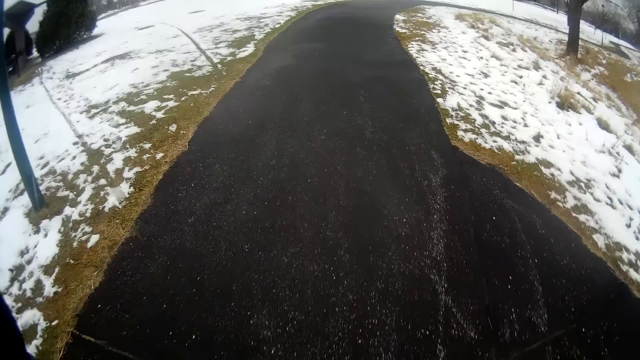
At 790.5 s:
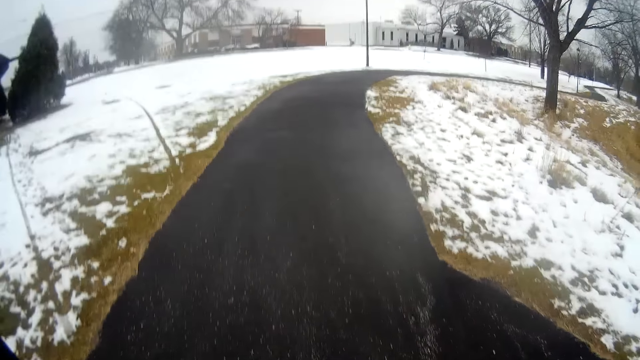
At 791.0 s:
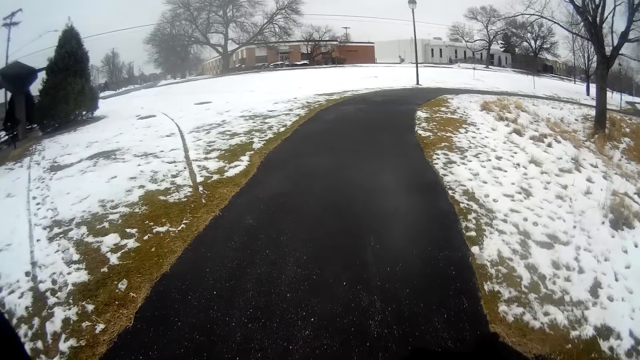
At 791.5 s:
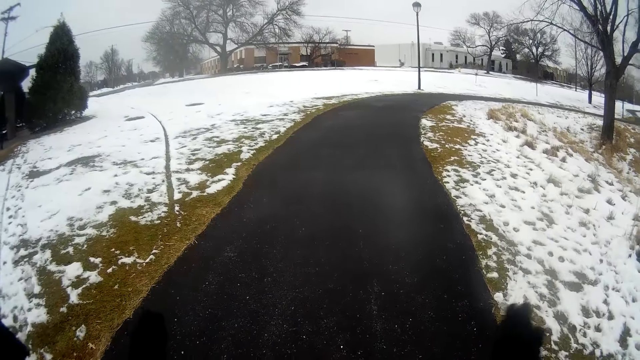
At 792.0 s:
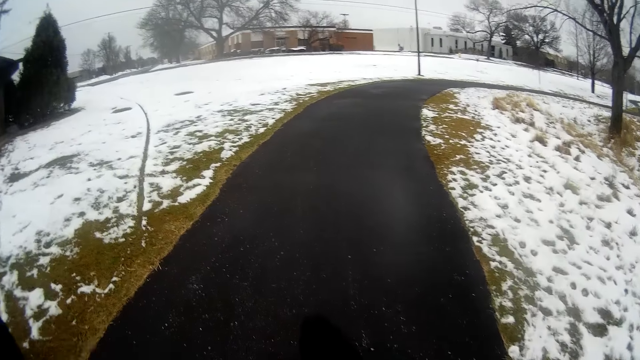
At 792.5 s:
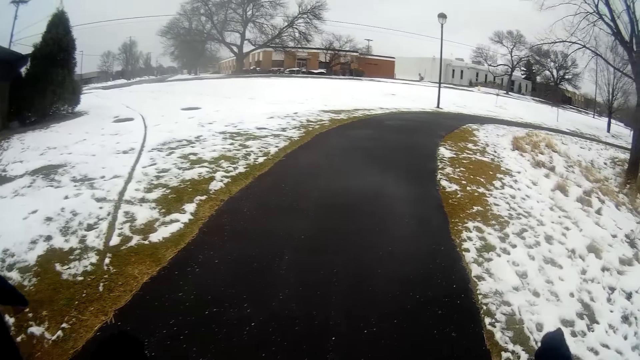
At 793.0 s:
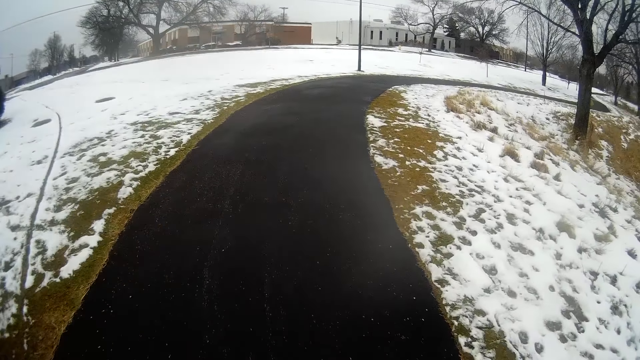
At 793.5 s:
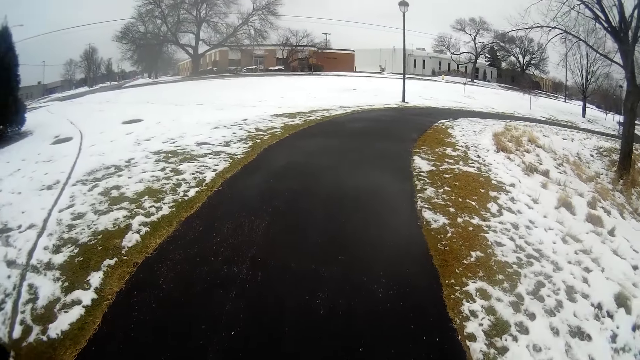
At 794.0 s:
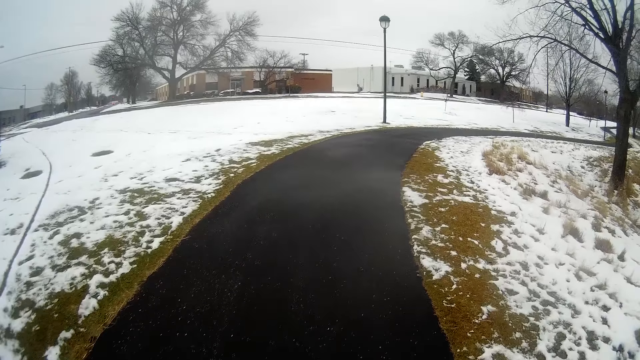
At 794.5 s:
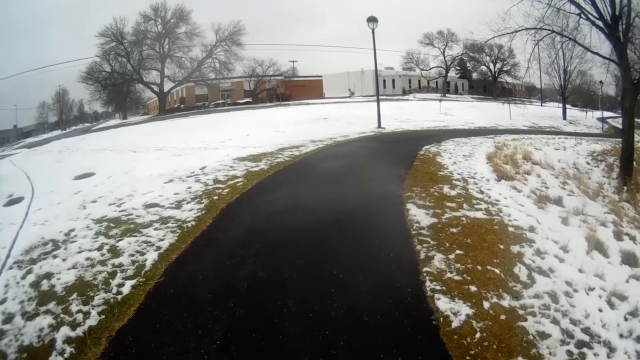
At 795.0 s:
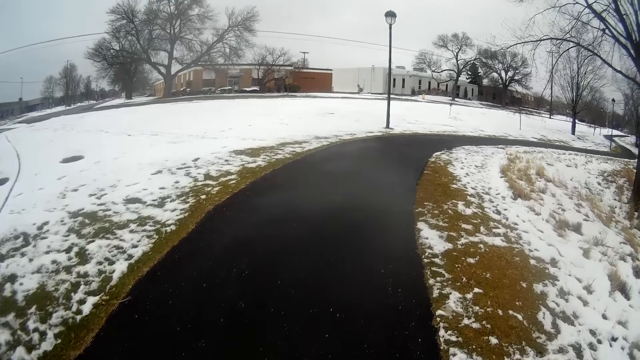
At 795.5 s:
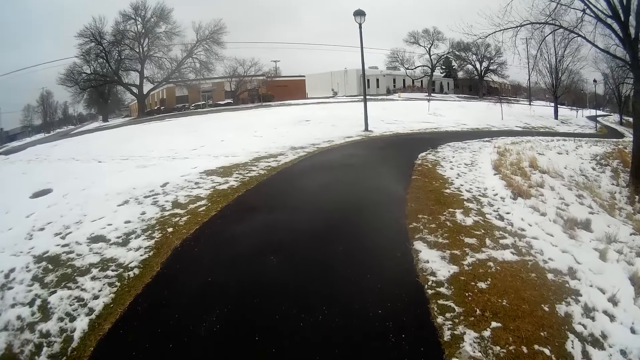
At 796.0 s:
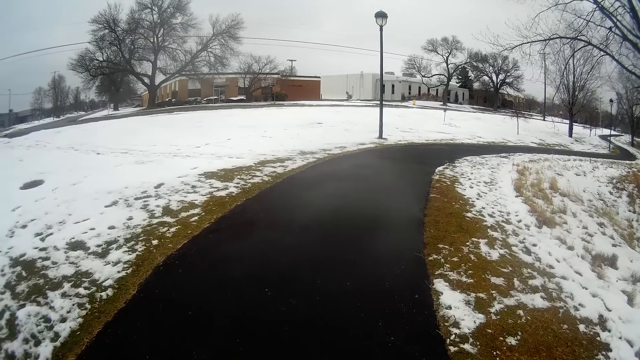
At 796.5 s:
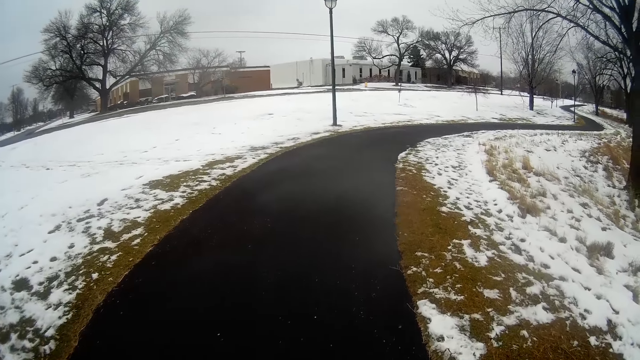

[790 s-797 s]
The camera wearer gestures with both hands.

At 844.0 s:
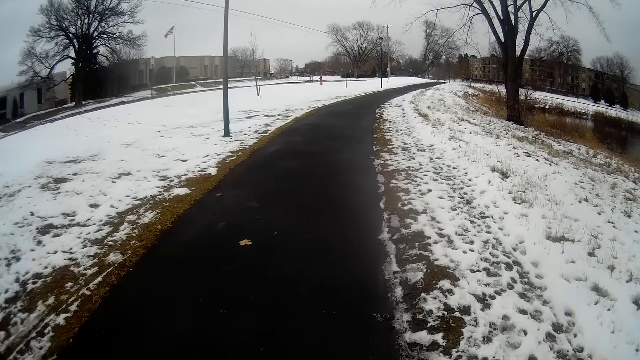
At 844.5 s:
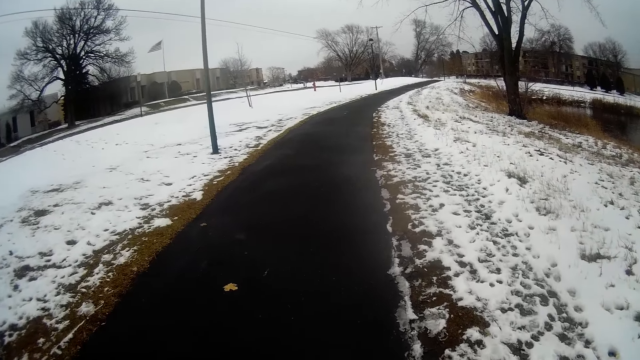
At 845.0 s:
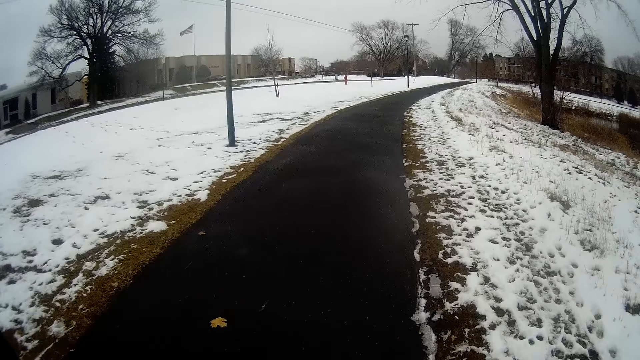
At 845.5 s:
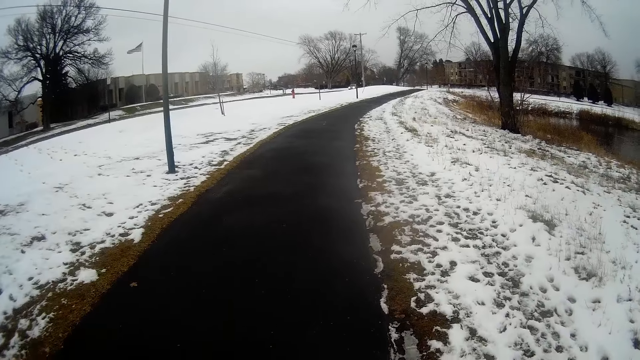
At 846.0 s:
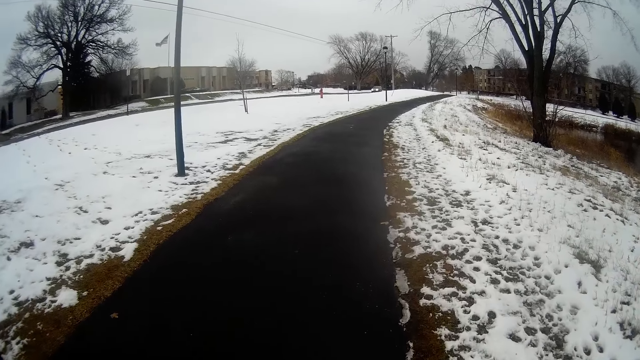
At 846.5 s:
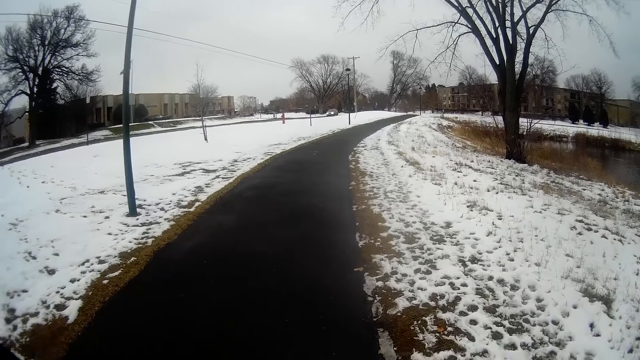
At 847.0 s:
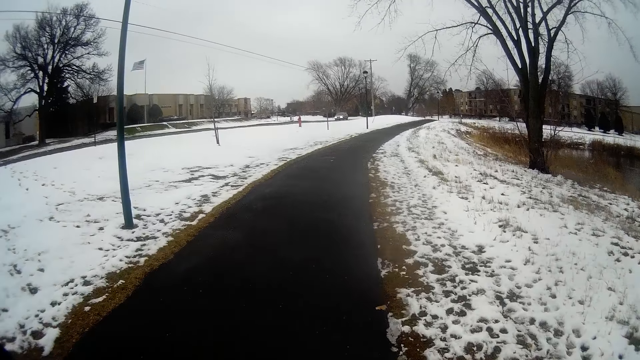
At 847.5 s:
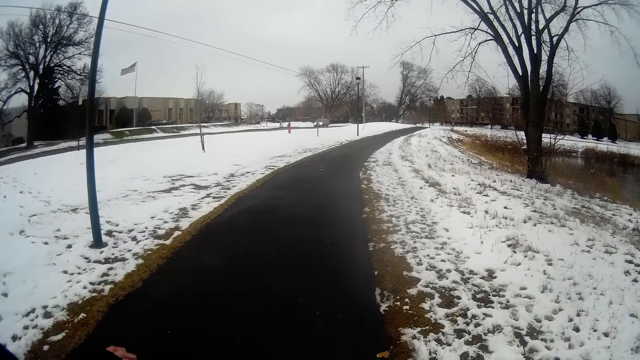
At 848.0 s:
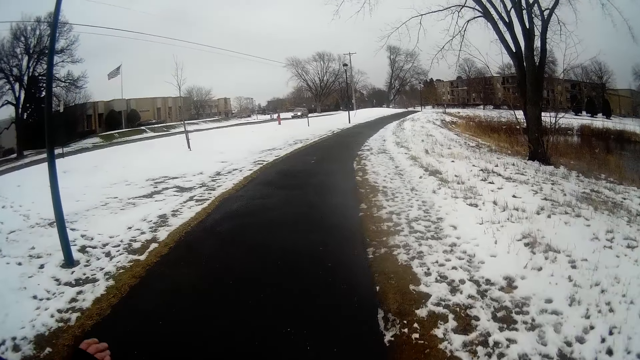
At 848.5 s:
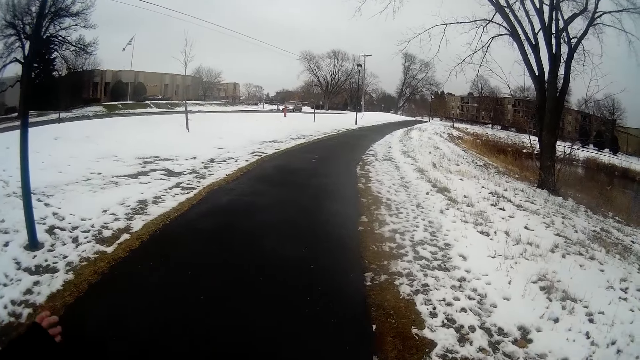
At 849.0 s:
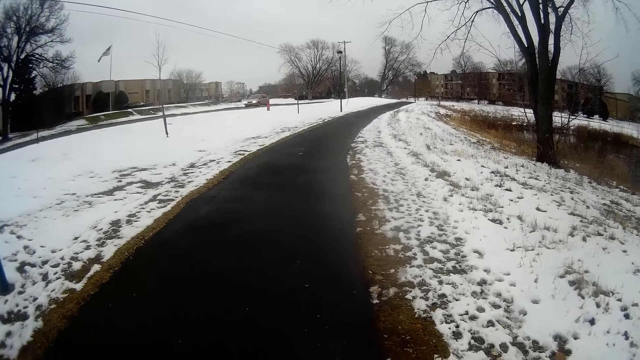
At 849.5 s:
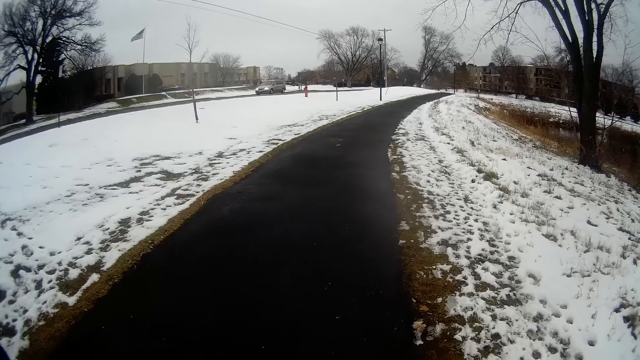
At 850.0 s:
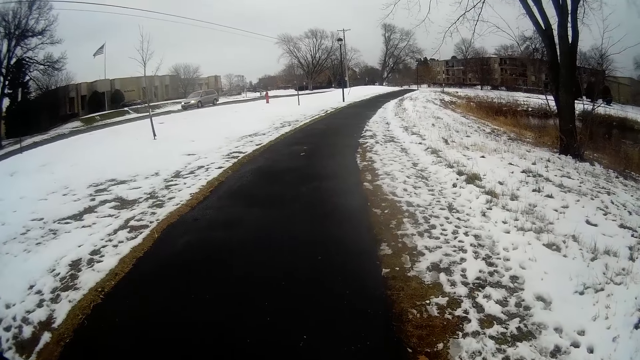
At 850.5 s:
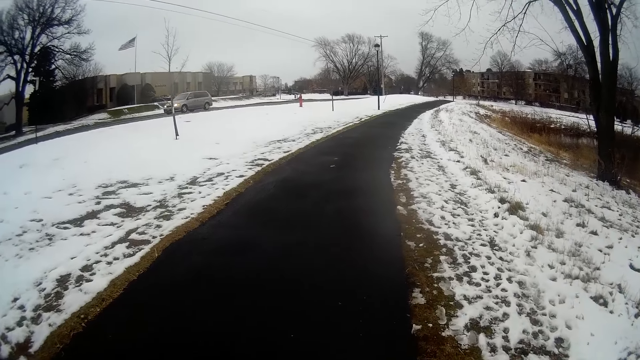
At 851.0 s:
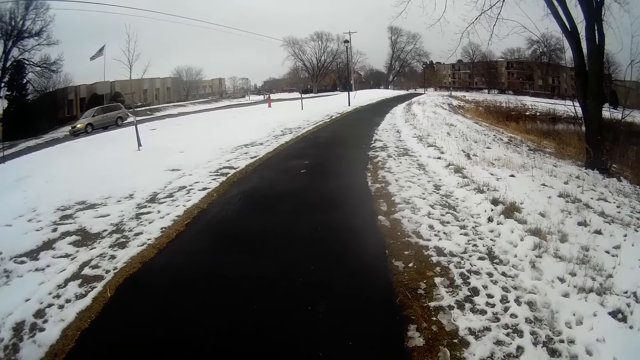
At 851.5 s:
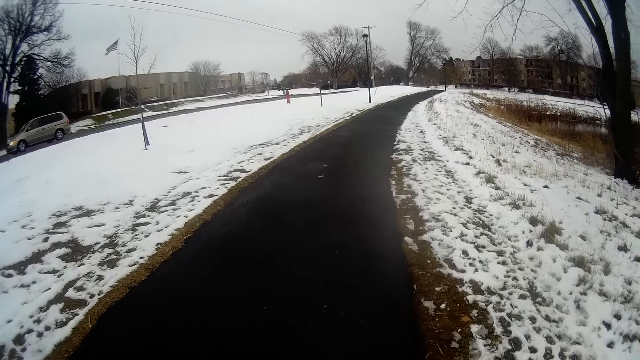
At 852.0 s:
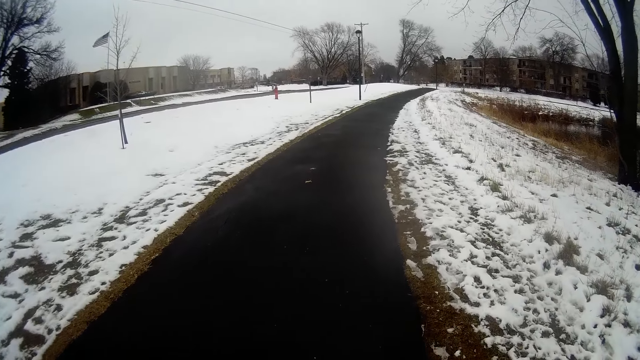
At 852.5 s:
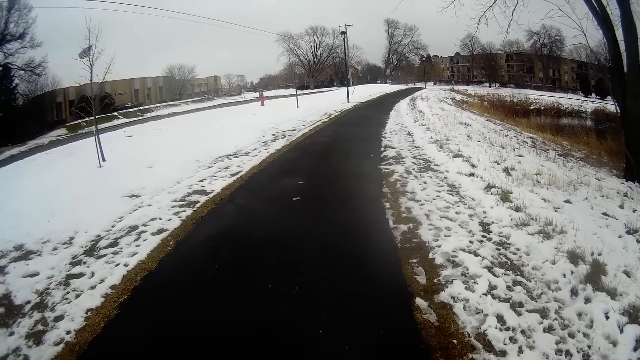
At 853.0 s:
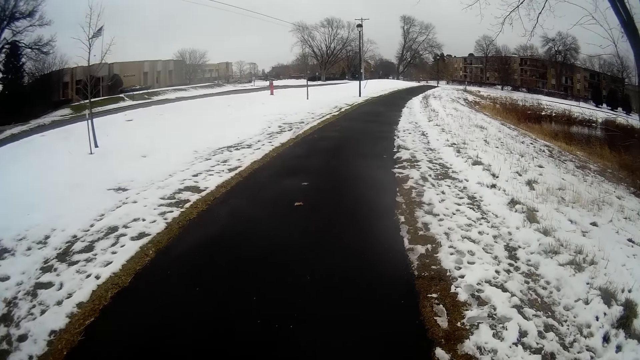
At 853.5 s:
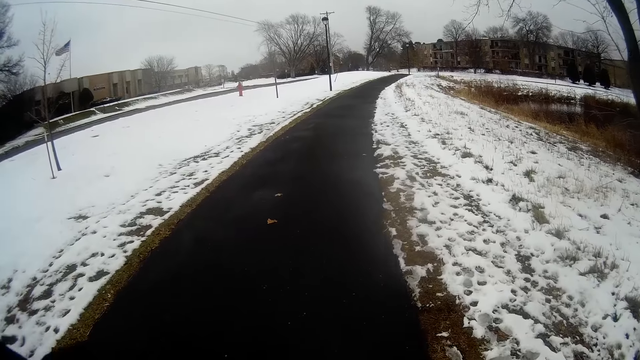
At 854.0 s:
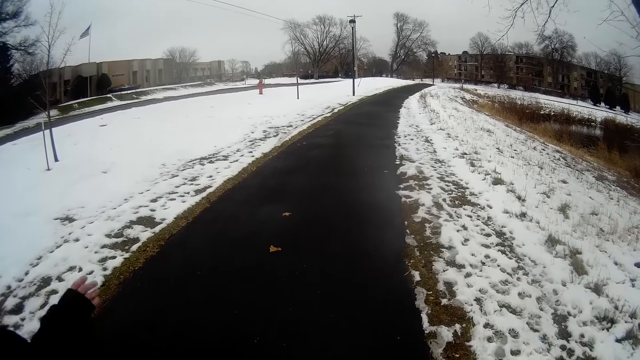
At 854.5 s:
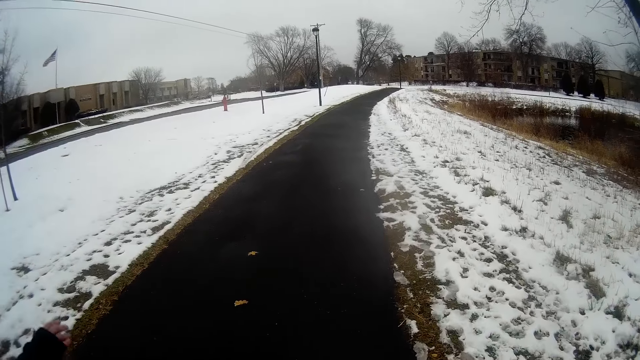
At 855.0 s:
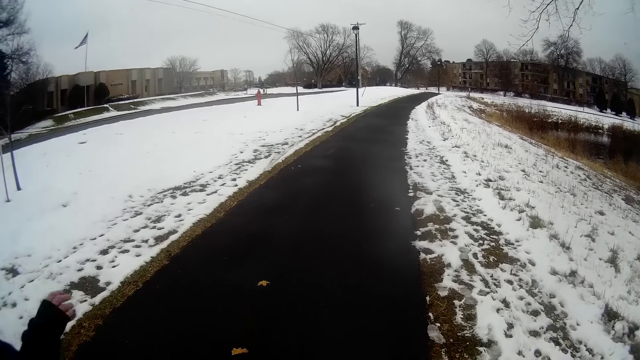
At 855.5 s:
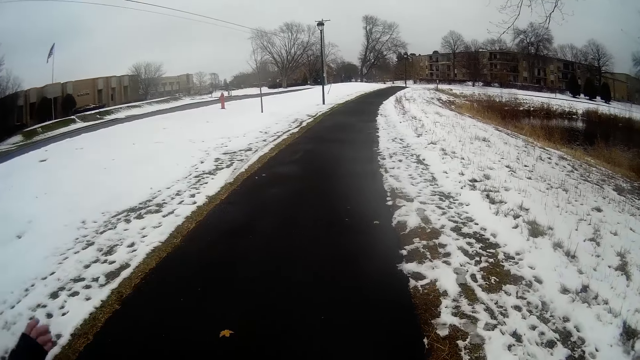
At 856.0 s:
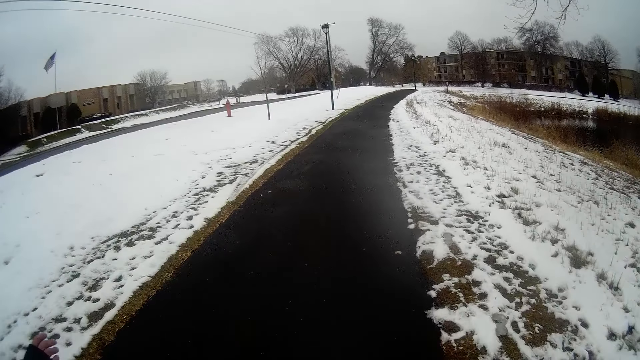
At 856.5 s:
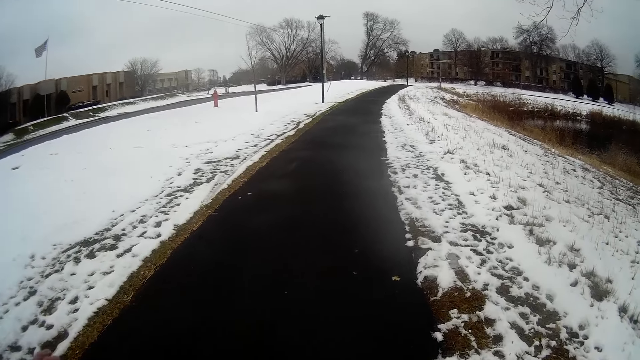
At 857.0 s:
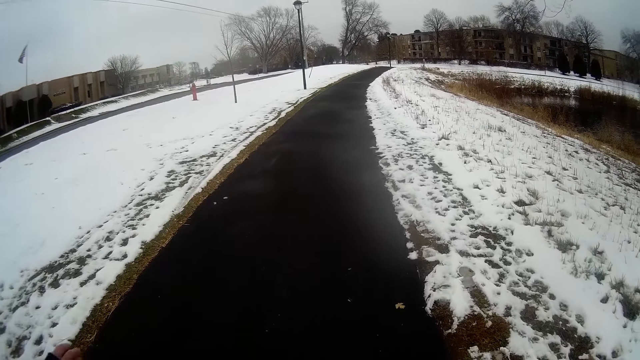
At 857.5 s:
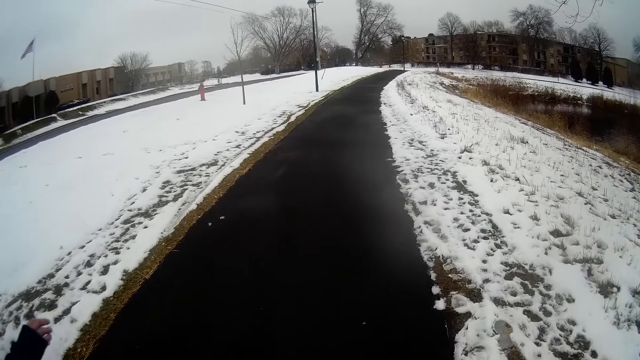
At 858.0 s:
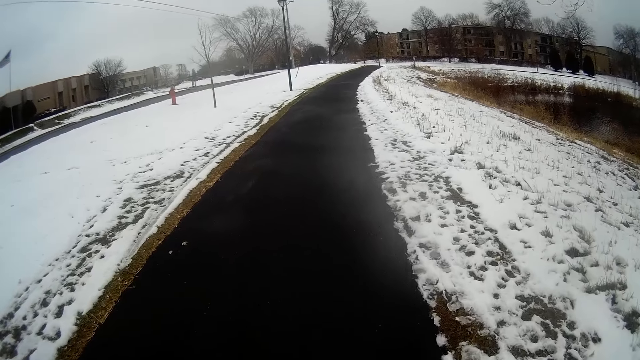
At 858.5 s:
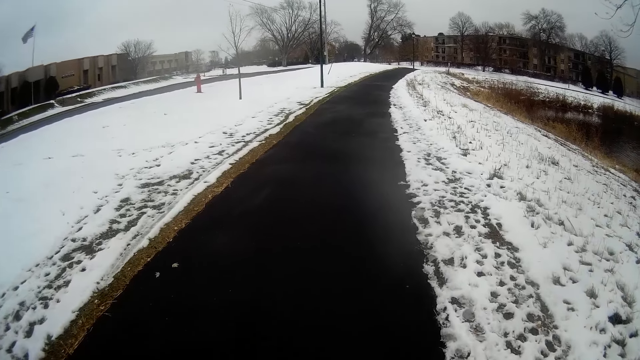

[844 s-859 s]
A car approaches ahead of the camera wearer. A man gestures with both hands beside the camera wearer. The car drives past the camera wearer on the left side of the road. The man gestures with both hands beside the camera wearer.
